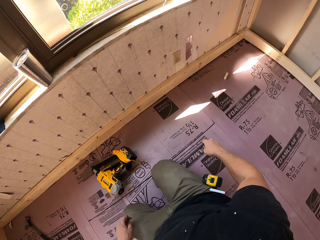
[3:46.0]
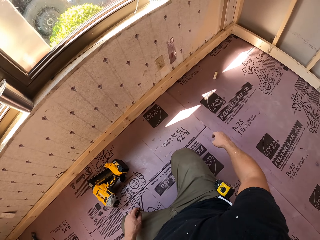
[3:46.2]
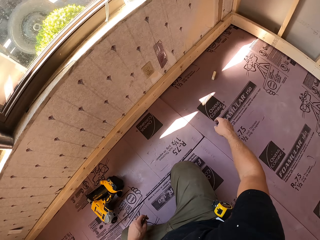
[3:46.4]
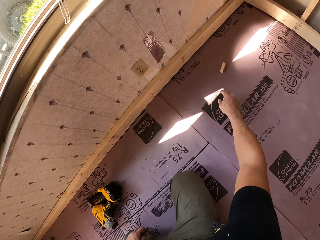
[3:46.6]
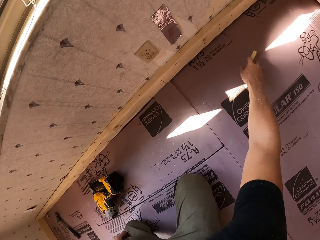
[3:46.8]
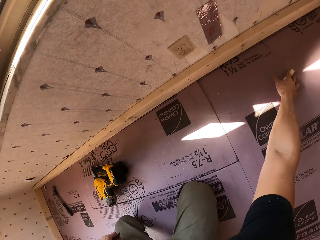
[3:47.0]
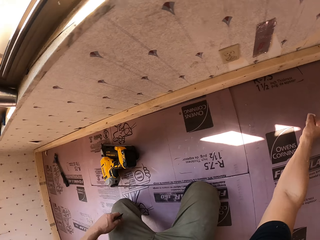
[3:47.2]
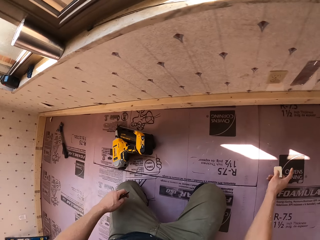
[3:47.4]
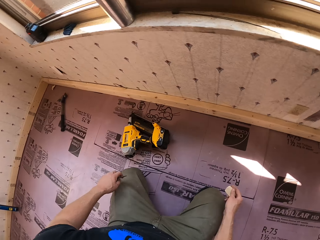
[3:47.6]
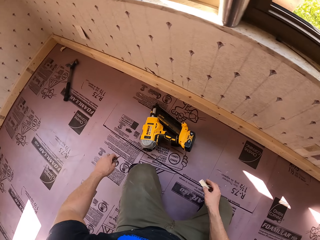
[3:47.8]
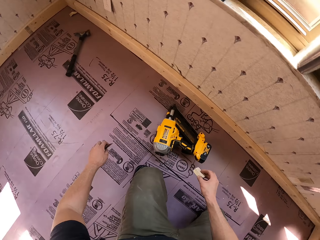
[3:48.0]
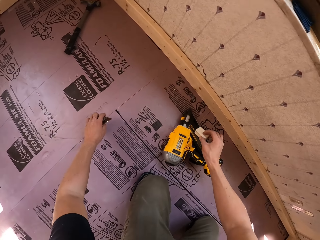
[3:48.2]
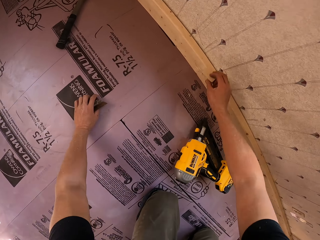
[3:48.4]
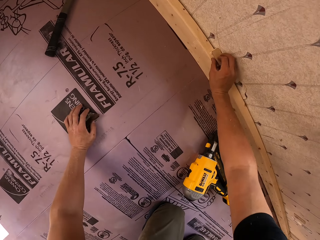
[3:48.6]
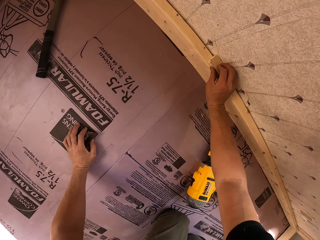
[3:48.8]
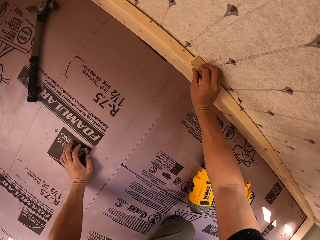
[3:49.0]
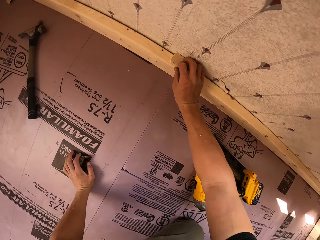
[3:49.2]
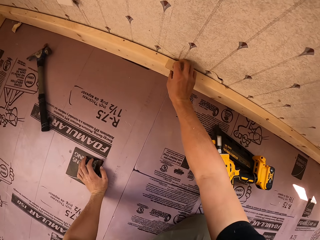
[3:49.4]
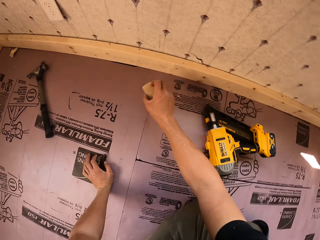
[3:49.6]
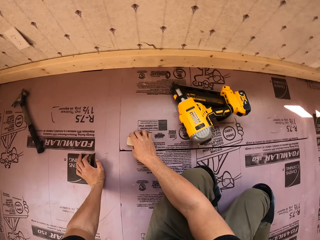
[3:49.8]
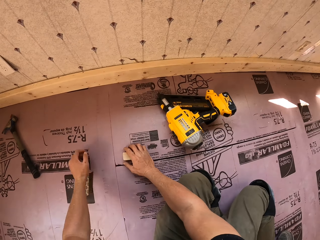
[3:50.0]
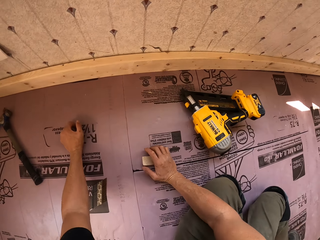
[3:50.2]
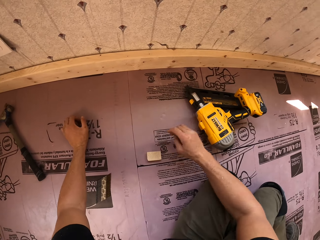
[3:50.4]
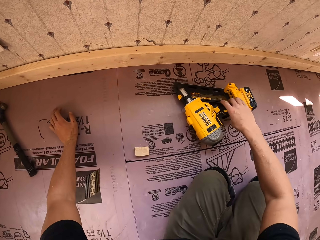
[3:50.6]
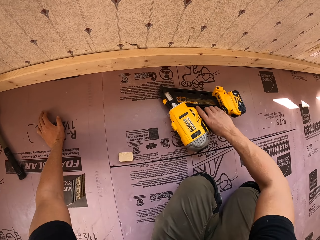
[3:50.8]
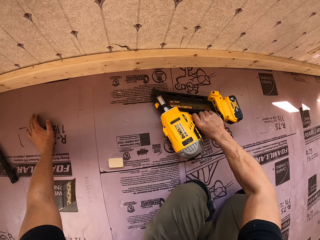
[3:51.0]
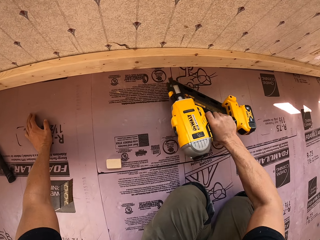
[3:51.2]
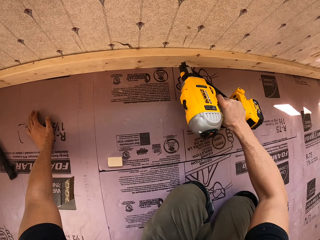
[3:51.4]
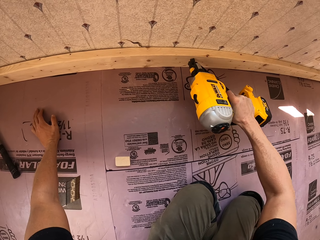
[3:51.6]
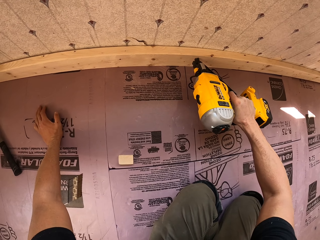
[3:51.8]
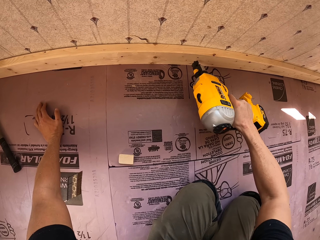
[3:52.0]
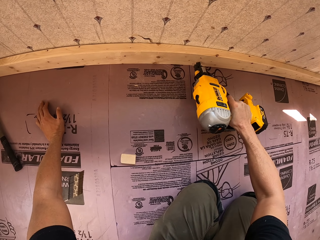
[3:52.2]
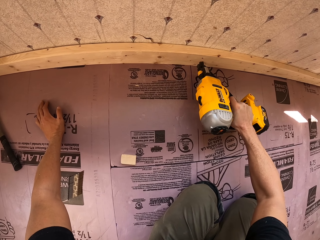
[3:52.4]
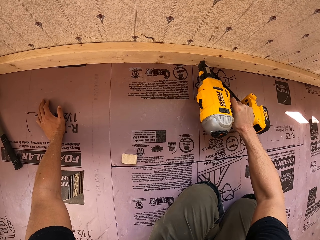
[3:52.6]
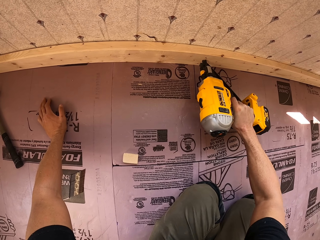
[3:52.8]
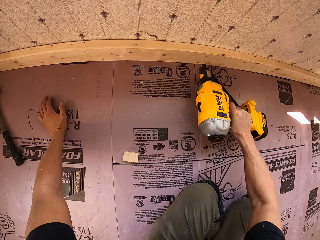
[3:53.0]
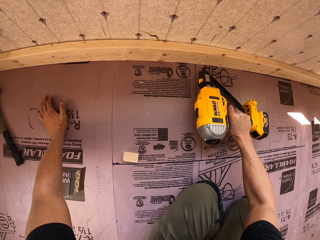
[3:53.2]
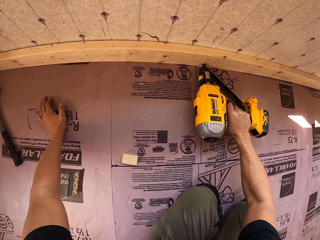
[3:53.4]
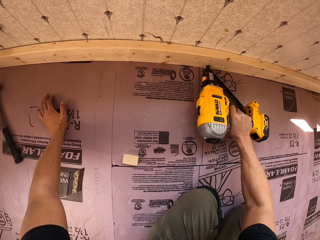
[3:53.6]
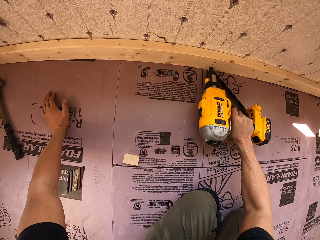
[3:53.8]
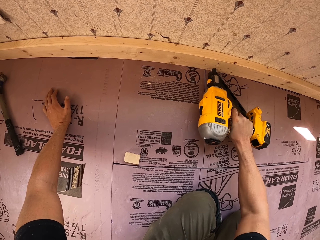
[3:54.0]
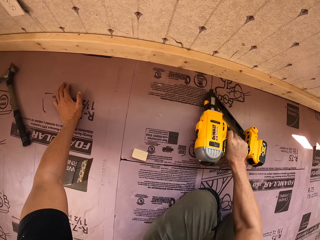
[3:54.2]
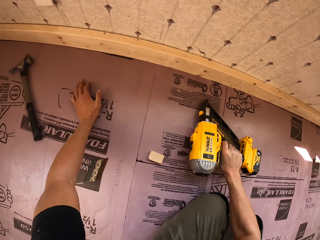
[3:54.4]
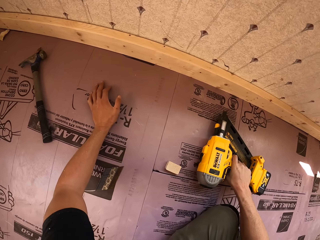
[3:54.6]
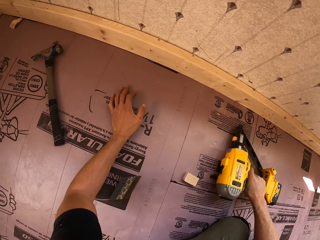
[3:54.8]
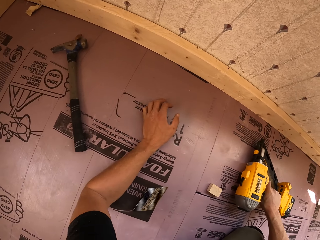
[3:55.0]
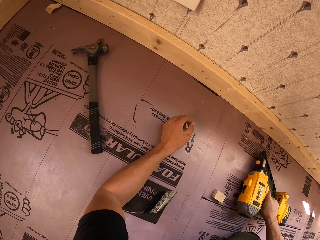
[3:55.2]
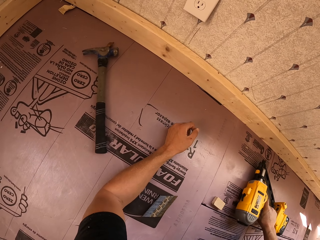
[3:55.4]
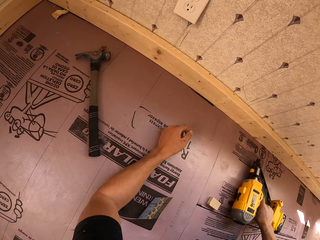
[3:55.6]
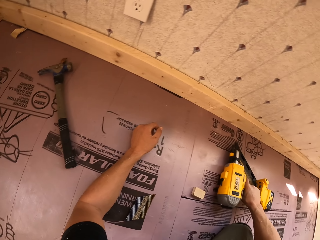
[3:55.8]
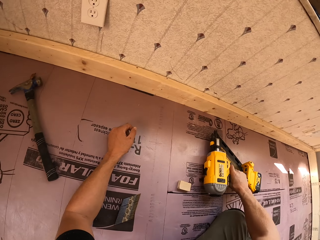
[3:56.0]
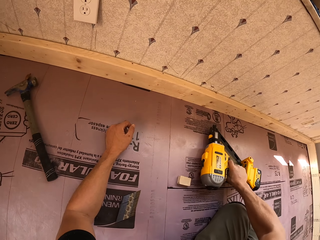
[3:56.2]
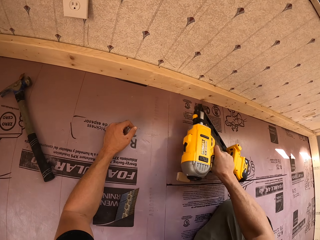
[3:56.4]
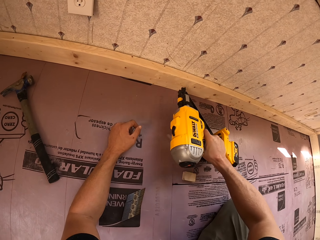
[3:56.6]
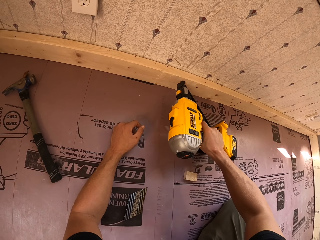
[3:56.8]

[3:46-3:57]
The camera wearer picks the small piece of wood. They drop the piece of wood. They place the small piece of wood on the floor. They pick up a nail gun. They use the nail gun repeatedly. They drill the wood. They lean on their arm.

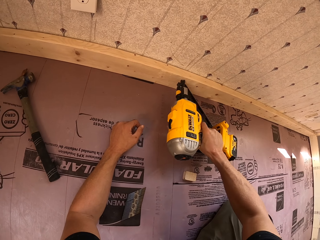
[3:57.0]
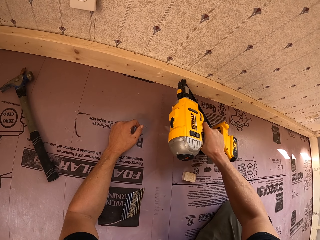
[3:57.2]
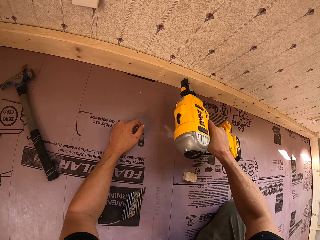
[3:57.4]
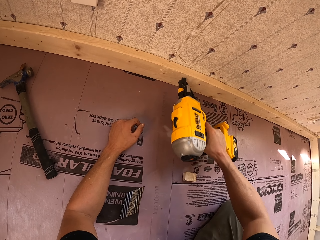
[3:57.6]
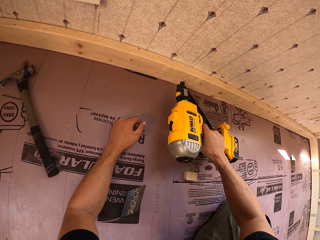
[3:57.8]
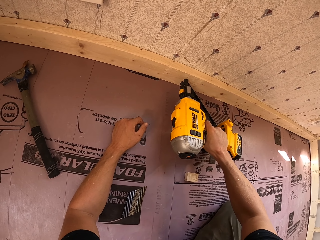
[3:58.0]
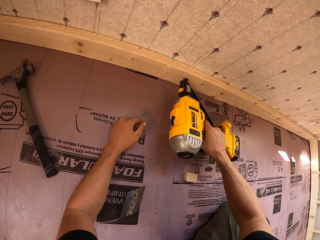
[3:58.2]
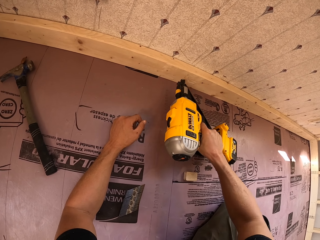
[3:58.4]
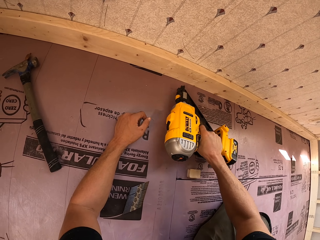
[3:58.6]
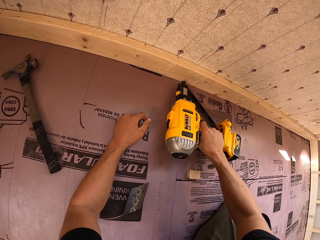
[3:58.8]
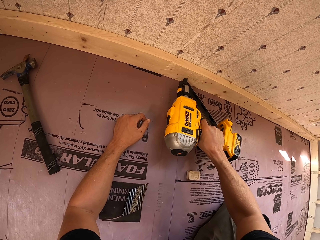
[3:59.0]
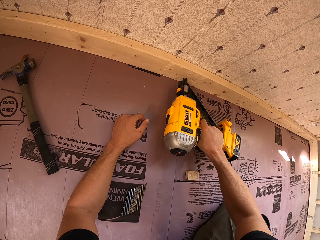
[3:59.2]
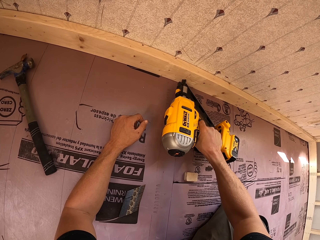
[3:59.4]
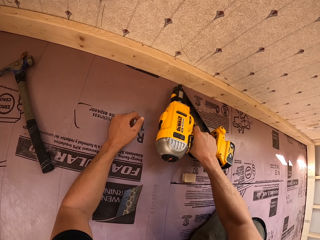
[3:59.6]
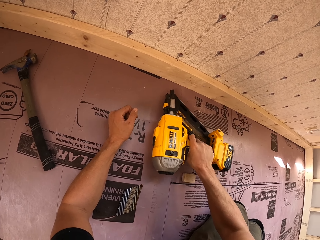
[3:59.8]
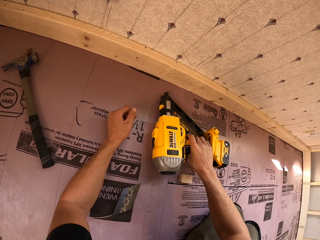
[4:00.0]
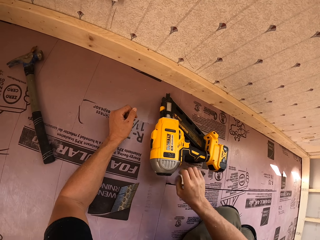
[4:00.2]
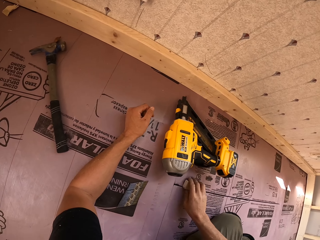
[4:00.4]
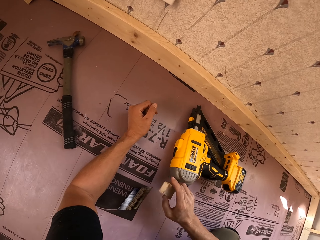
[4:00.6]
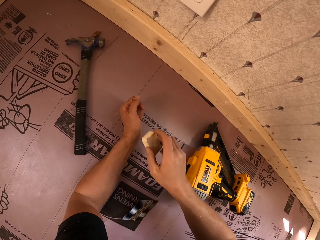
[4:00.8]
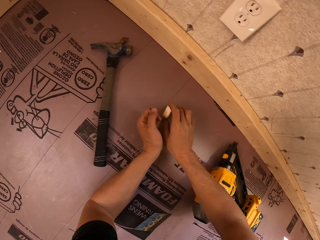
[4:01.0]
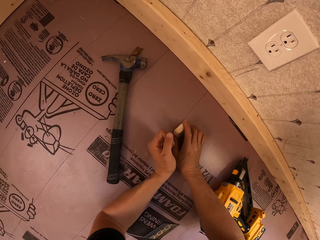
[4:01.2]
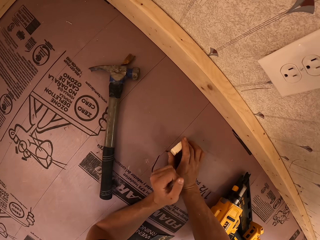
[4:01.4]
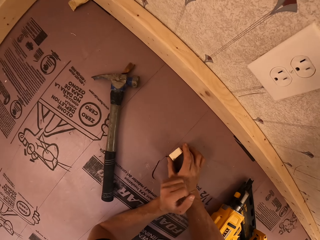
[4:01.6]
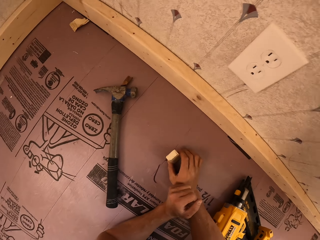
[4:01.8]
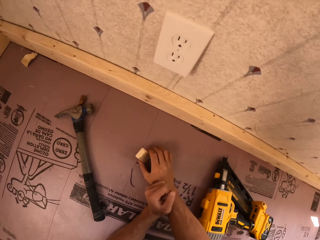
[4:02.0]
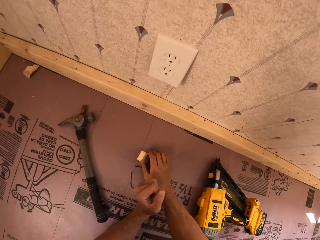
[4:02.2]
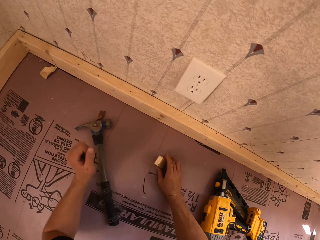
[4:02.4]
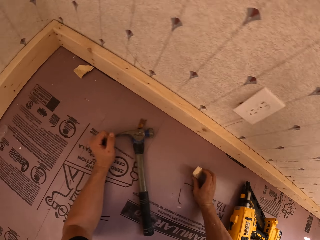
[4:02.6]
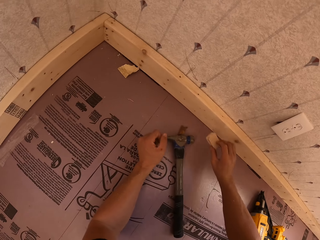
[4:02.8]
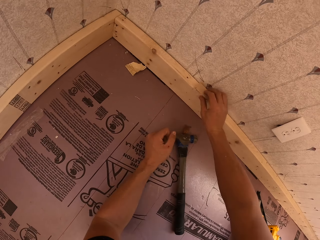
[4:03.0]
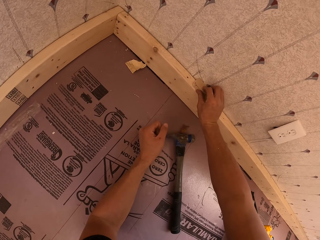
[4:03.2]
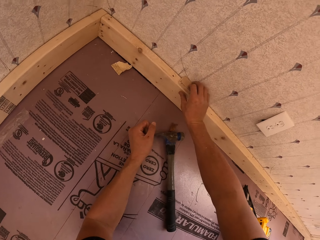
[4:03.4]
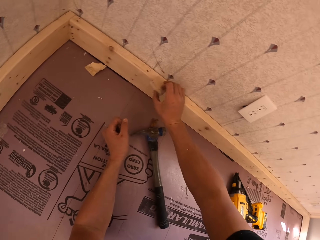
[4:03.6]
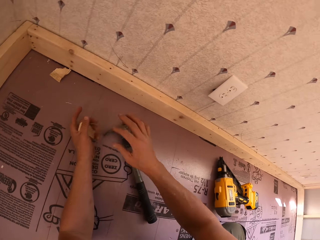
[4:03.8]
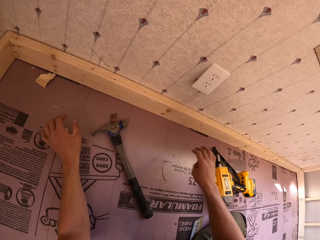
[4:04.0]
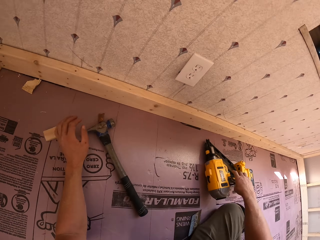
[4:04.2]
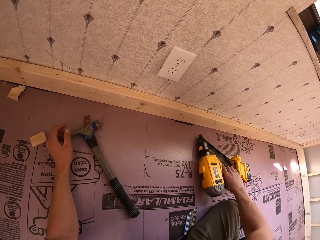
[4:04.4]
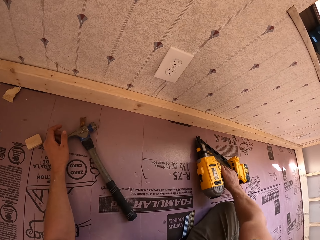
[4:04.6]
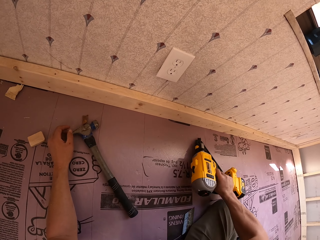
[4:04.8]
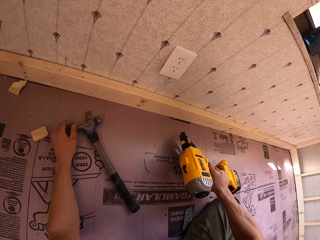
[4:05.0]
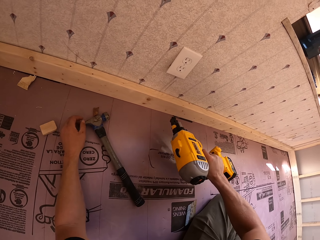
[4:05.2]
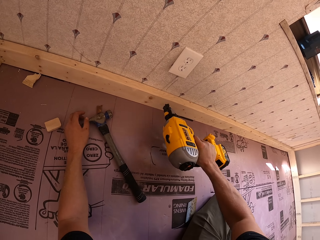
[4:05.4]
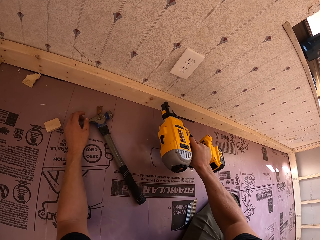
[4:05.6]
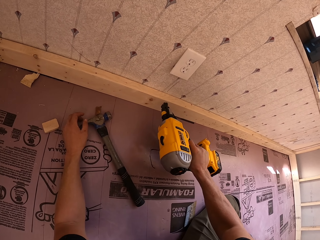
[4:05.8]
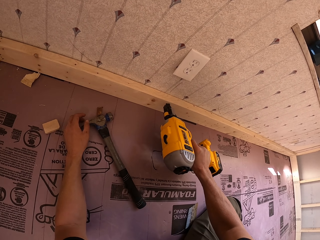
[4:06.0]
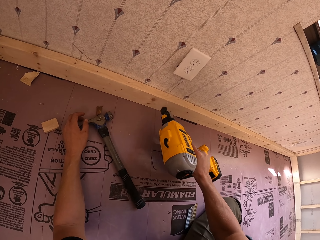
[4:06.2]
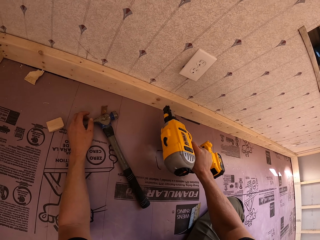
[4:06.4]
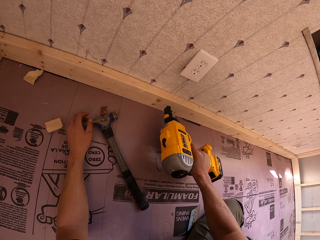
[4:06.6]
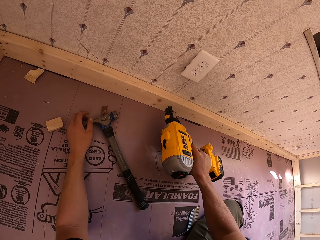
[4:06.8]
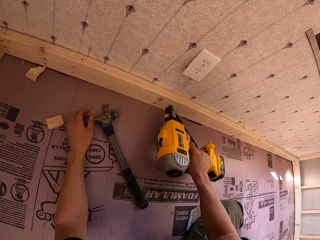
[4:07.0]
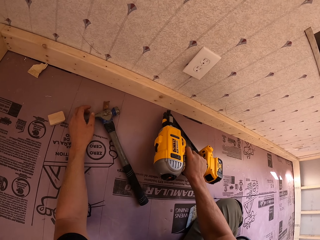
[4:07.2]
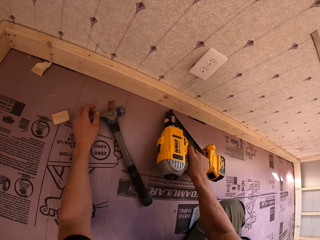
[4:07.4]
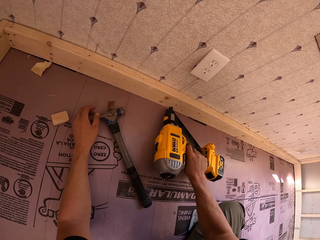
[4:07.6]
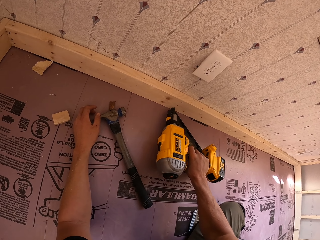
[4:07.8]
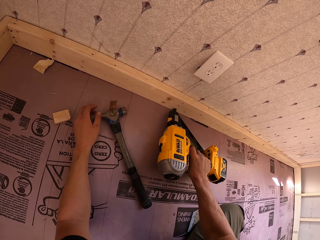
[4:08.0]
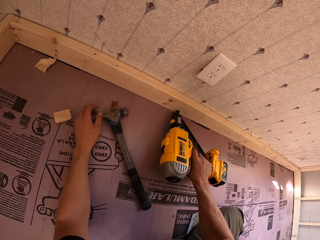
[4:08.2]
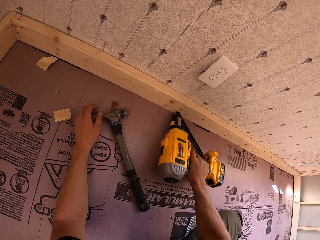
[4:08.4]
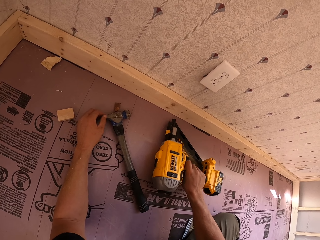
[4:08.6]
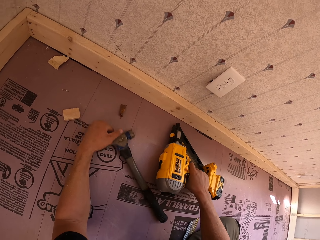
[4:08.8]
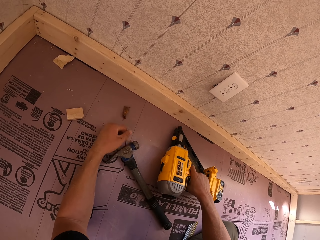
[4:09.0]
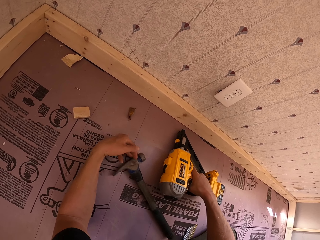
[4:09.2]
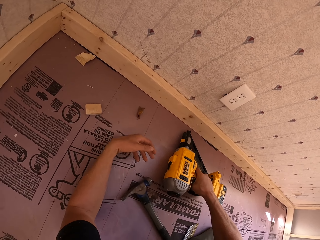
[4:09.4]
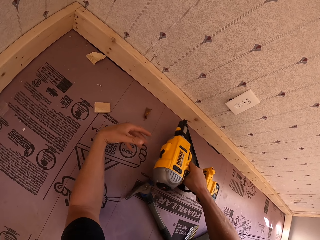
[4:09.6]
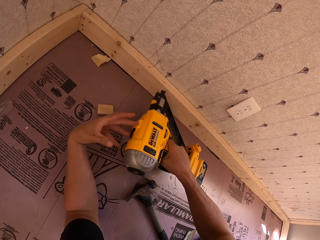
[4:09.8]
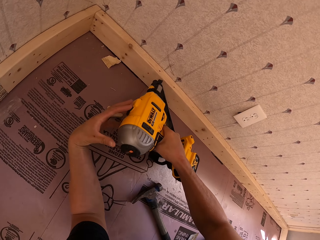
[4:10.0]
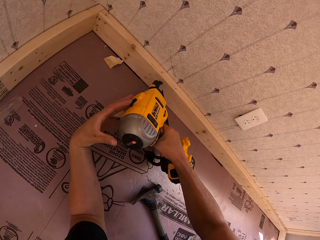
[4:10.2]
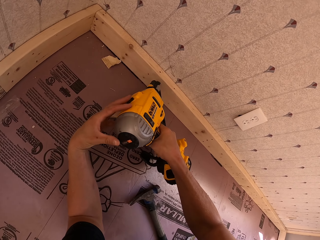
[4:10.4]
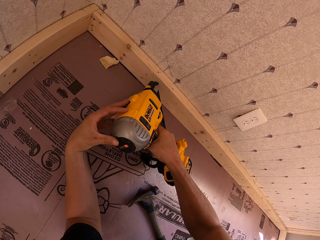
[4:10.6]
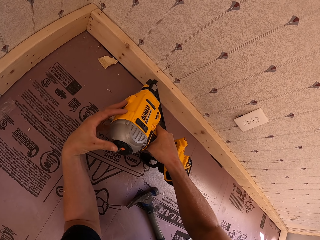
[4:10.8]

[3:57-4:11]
The camera wearer uses a nail gun repeatedly. They drop the nail gun. They pick the small piece of wood and drop the small piece of wood. They grab the nail gun. They drill the wood. They use the nail gun. They move a hammer. They use the nail gun. They use the nail gun again.
